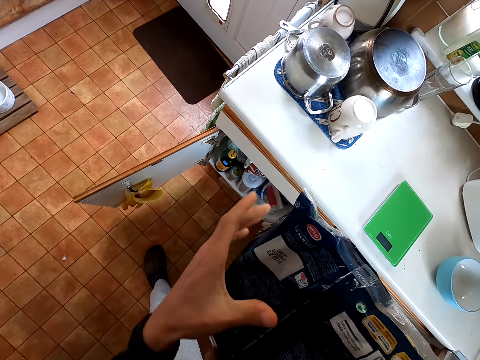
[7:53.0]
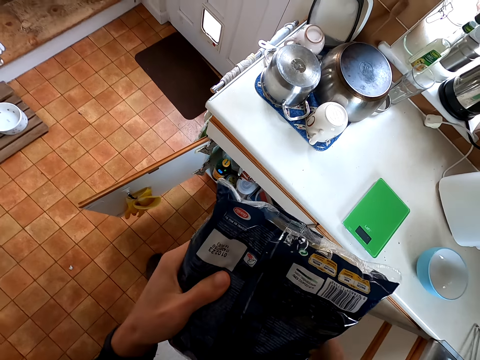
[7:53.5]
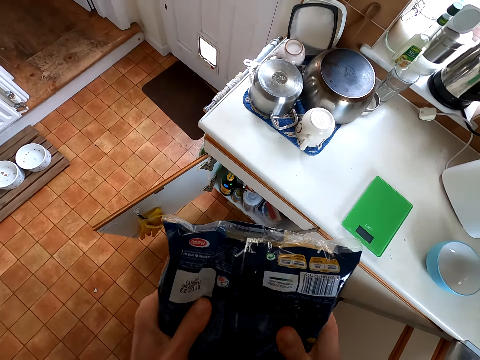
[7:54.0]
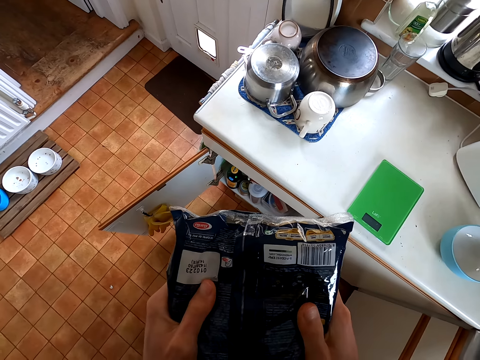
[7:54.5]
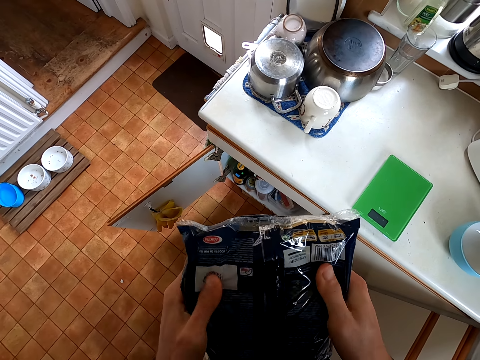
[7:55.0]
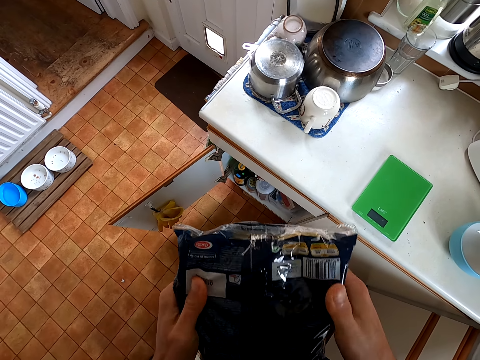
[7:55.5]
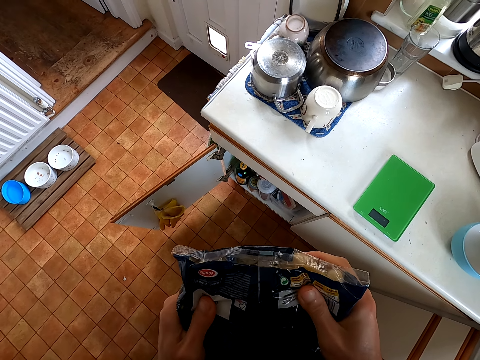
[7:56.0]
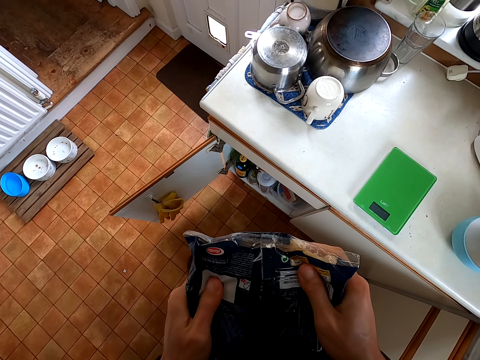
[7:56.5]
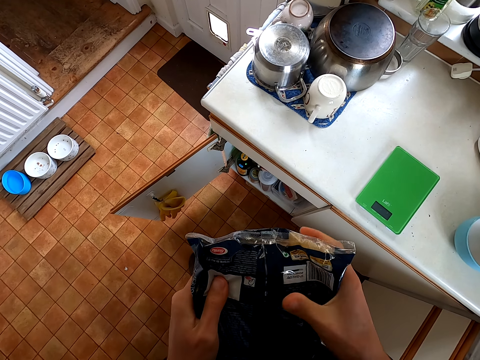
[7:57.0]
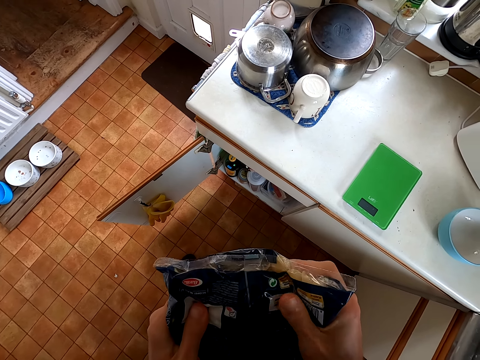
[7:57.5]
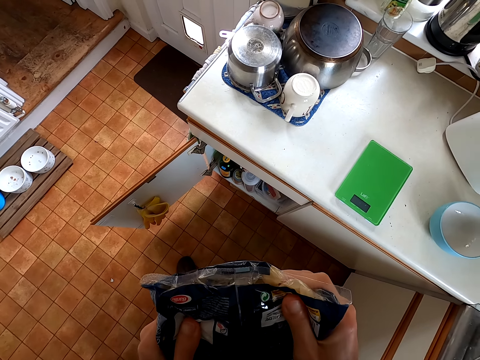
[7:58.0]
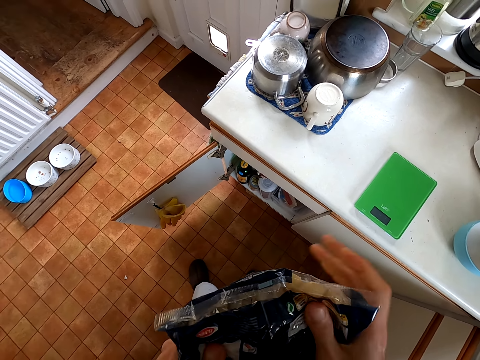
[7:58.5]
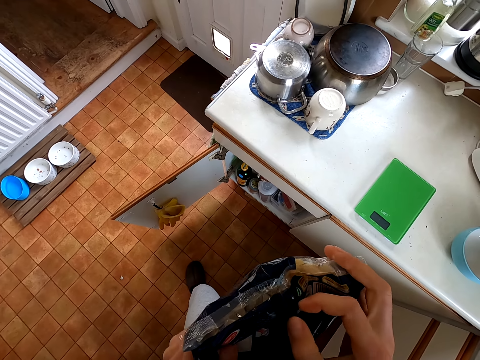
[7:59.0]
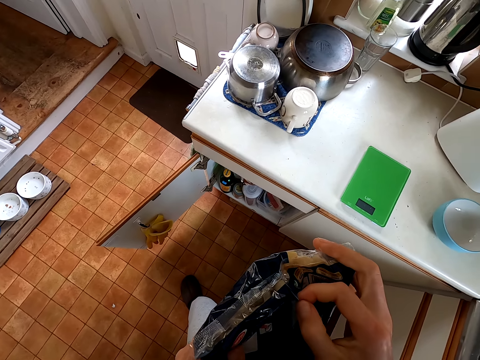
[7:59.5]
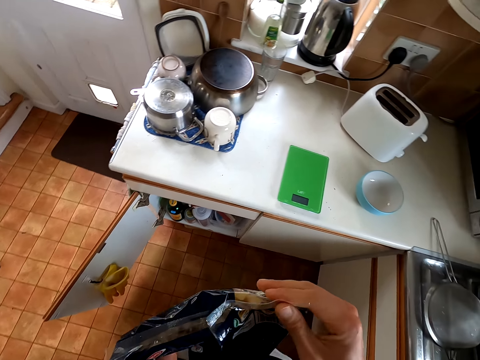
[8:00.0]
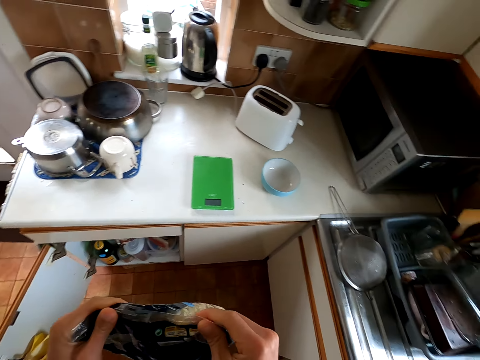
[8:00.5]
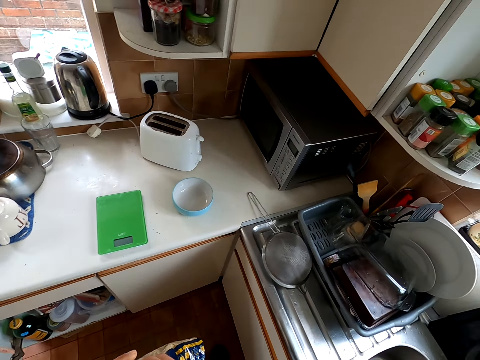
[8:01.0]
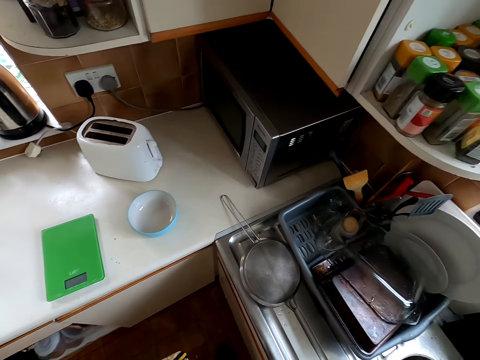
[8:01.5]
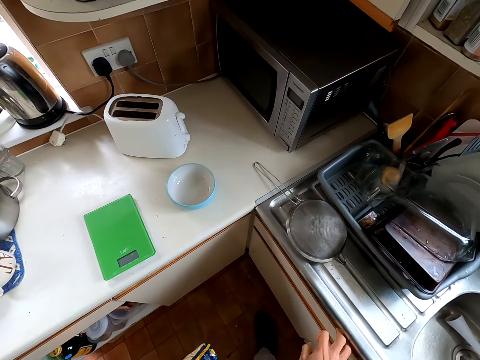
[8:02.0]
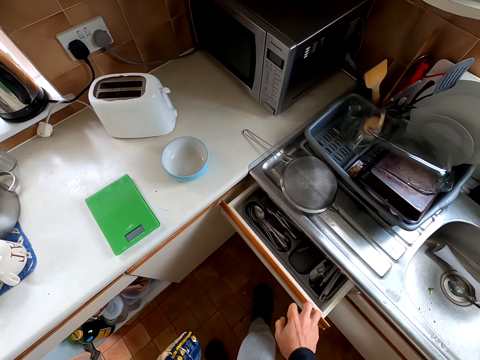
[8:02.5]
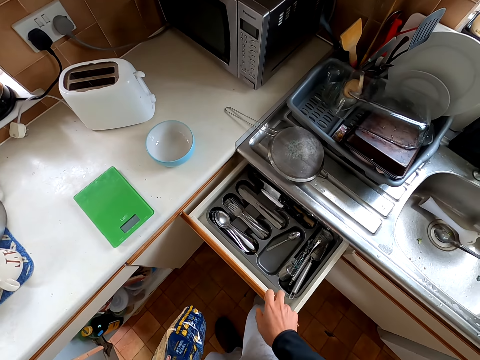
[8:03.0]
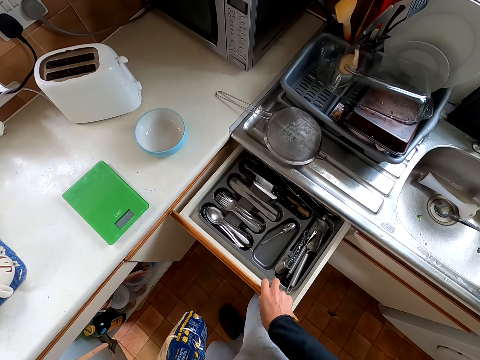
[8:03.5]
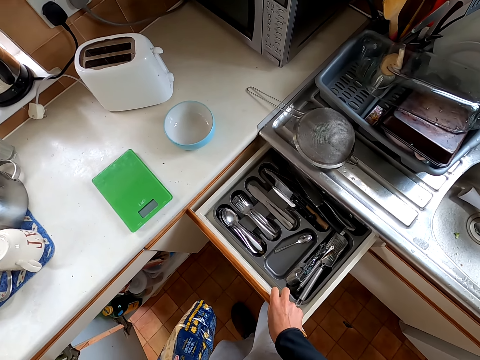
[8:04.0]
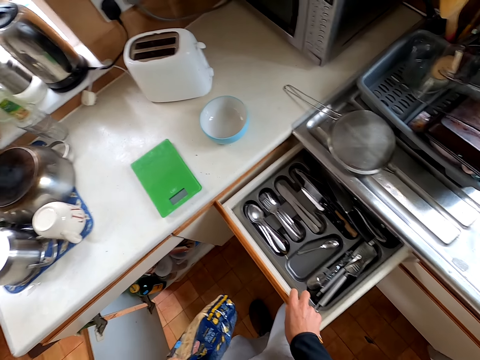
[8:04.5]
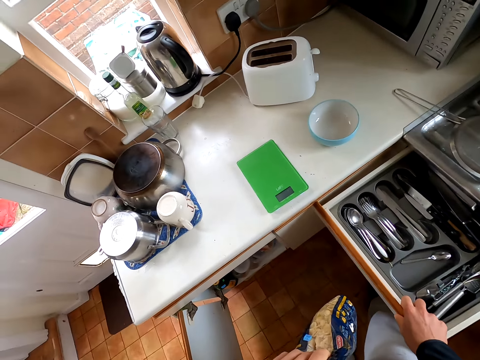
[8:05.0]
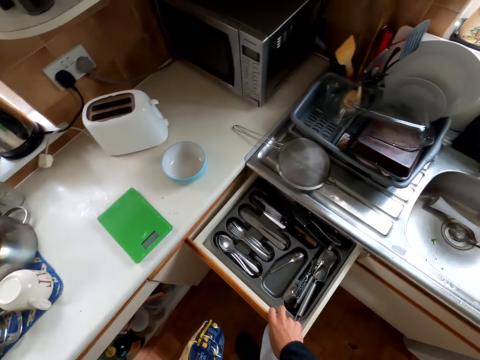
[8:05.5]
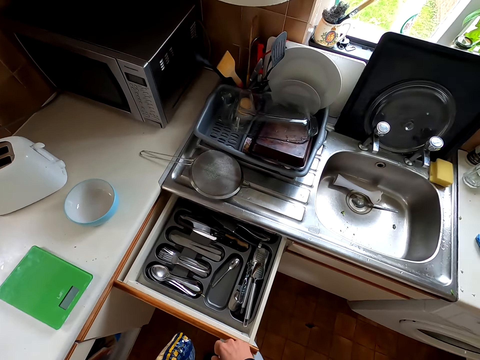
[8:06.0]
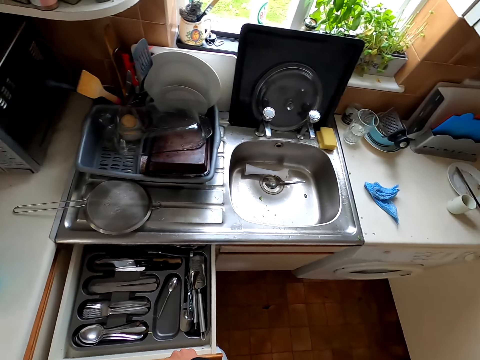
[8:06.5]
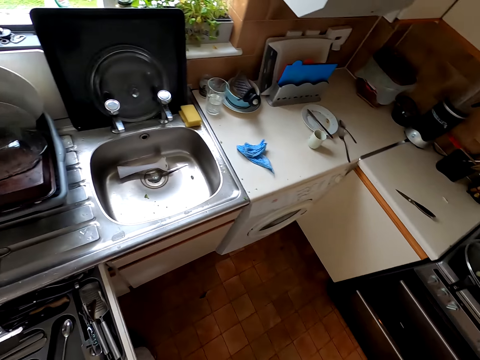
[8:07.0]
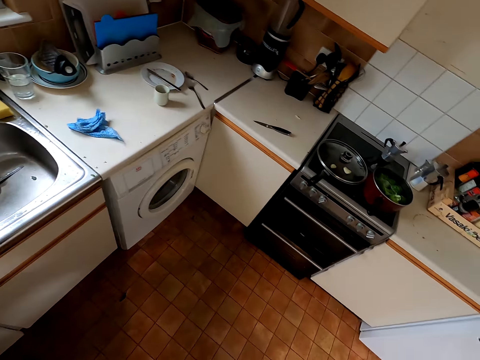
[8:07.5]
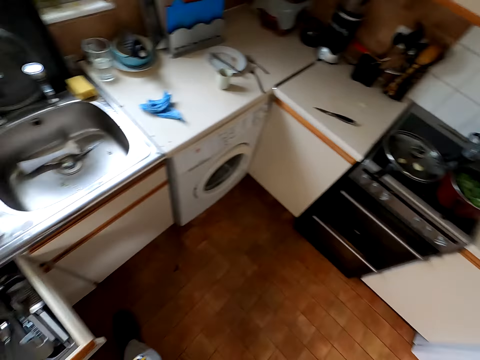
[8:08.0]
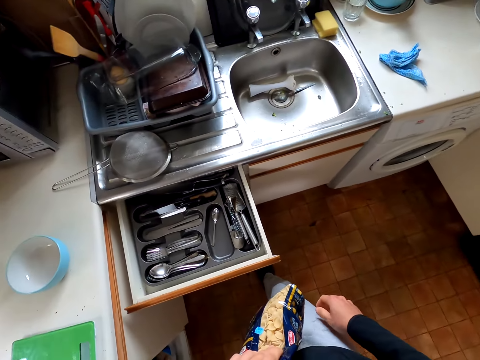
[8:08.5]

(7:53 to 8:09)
The camera wearer looks at the plastic bag. They look at the utensils. They pull the drawer. They look around the kitchen.

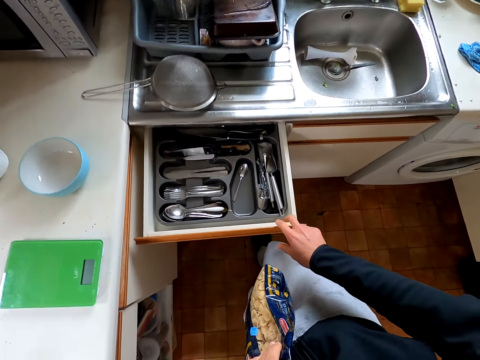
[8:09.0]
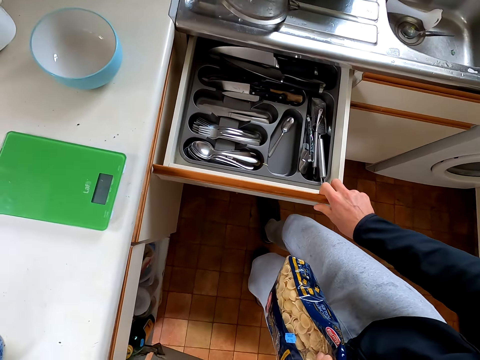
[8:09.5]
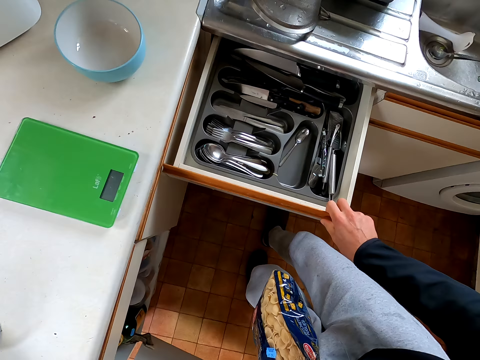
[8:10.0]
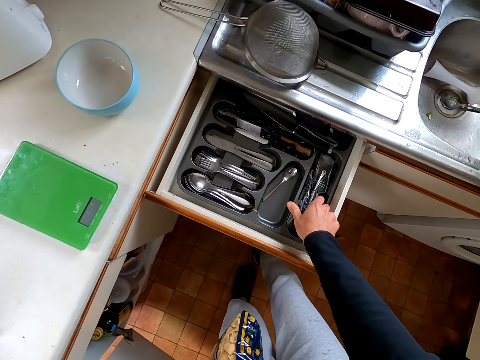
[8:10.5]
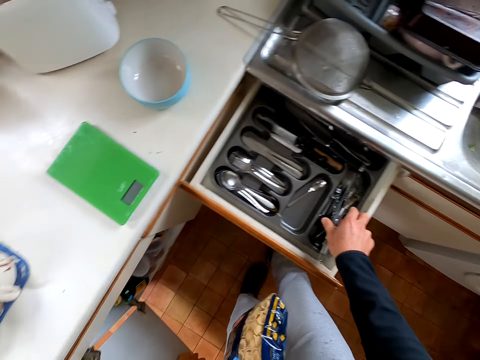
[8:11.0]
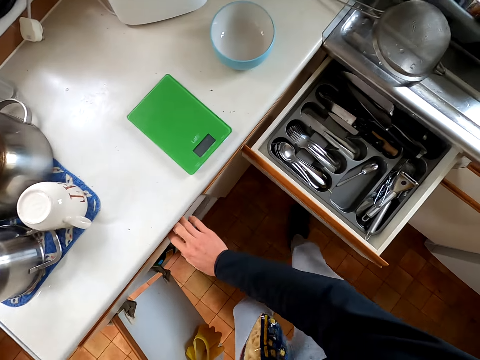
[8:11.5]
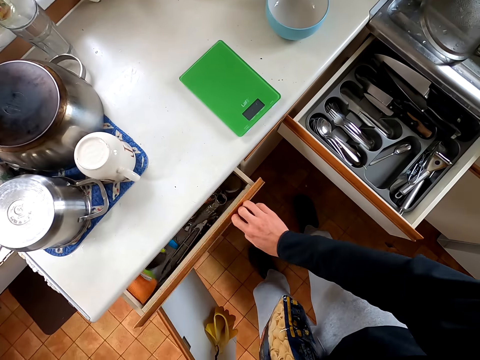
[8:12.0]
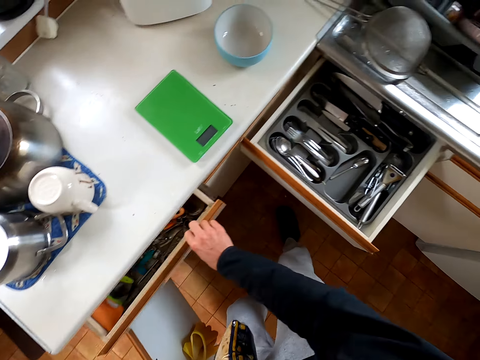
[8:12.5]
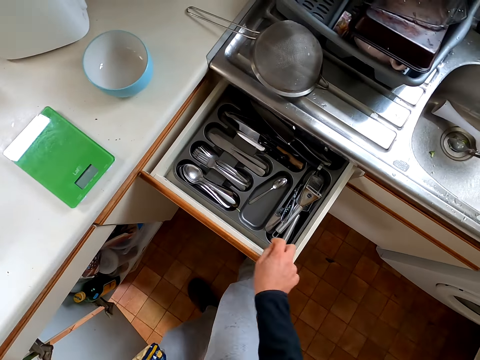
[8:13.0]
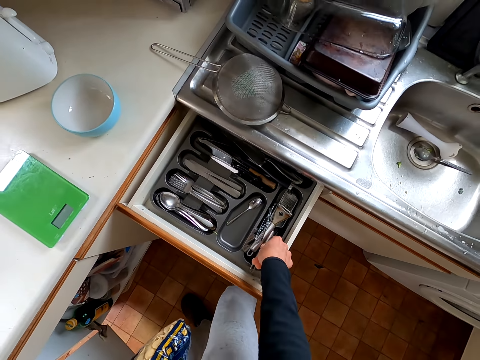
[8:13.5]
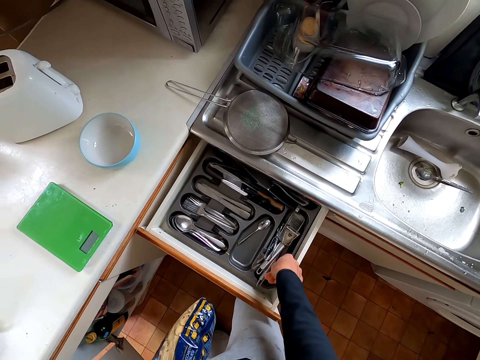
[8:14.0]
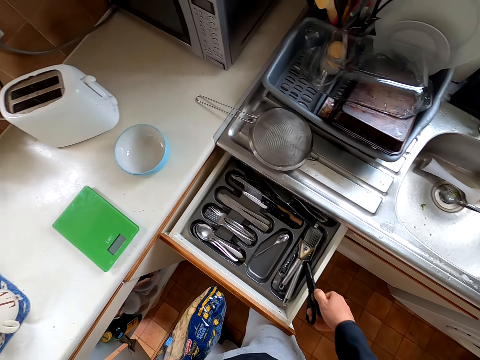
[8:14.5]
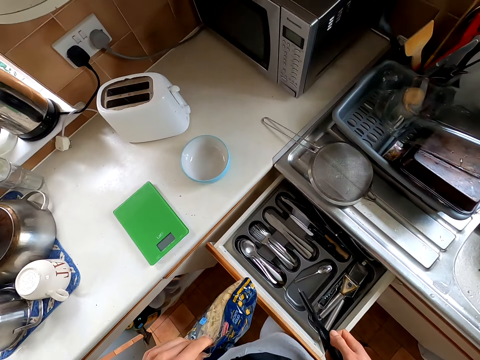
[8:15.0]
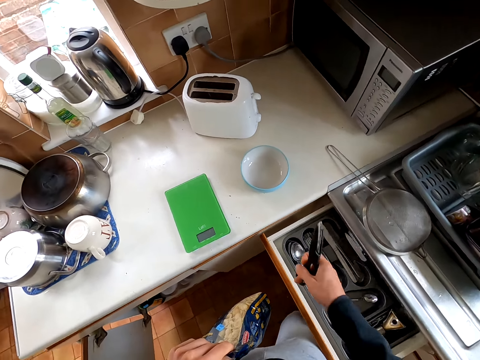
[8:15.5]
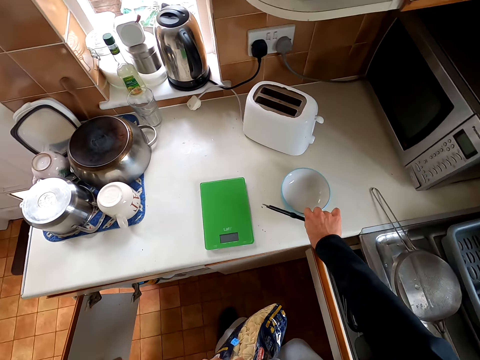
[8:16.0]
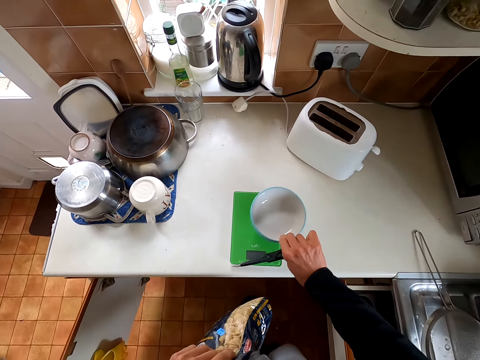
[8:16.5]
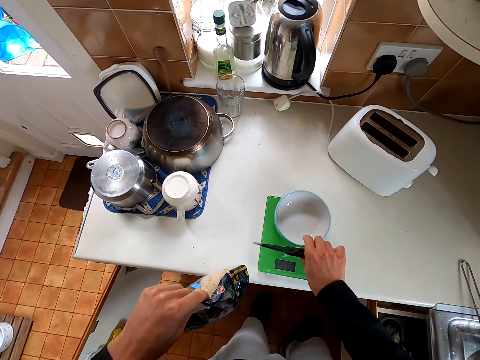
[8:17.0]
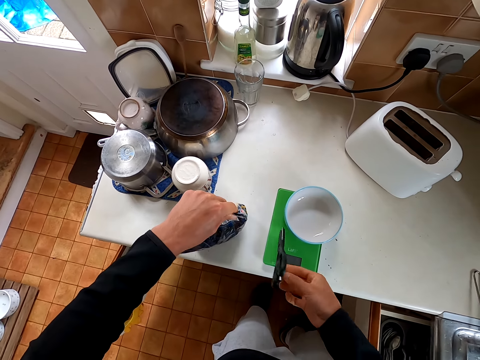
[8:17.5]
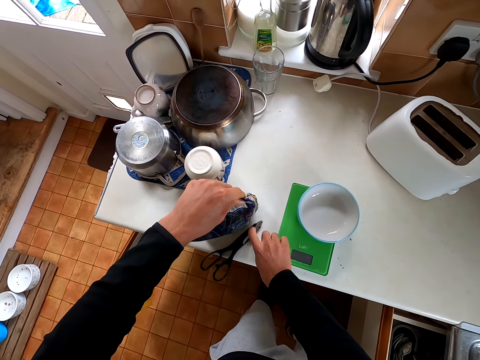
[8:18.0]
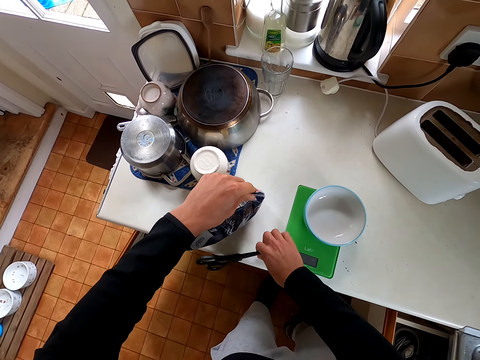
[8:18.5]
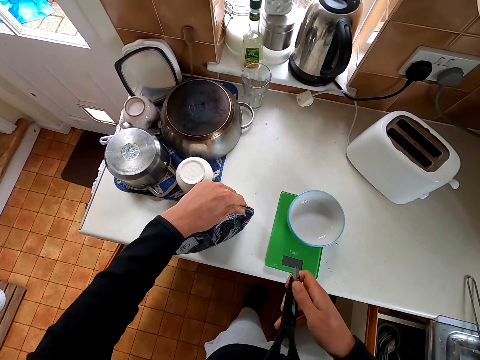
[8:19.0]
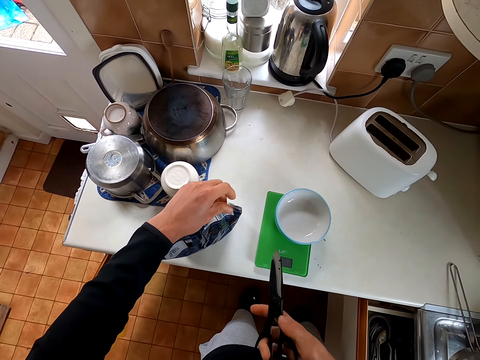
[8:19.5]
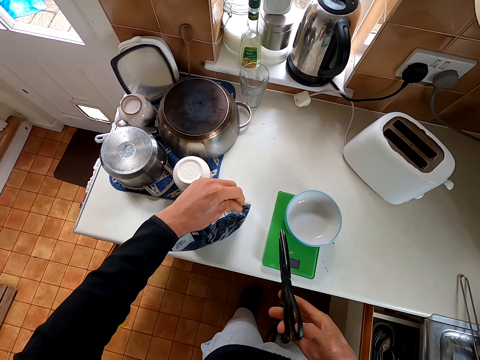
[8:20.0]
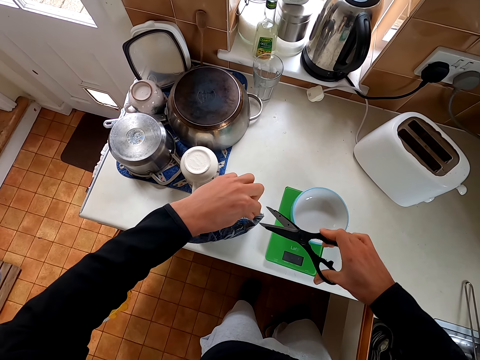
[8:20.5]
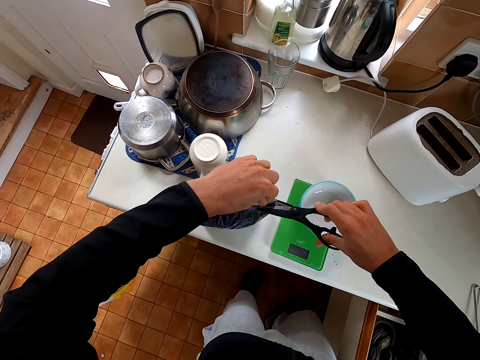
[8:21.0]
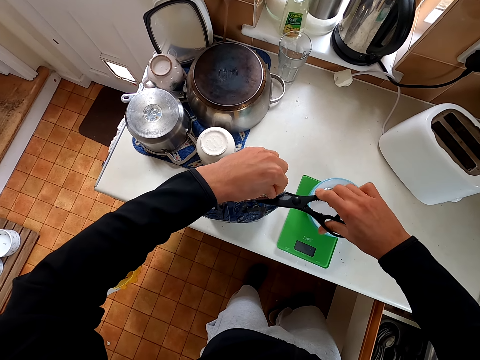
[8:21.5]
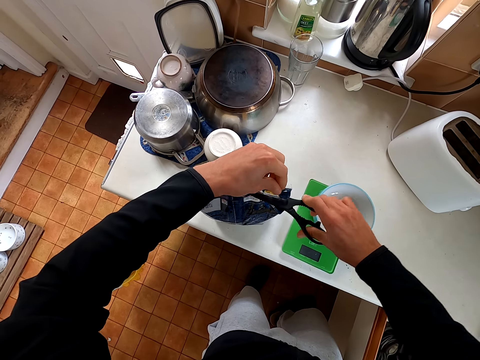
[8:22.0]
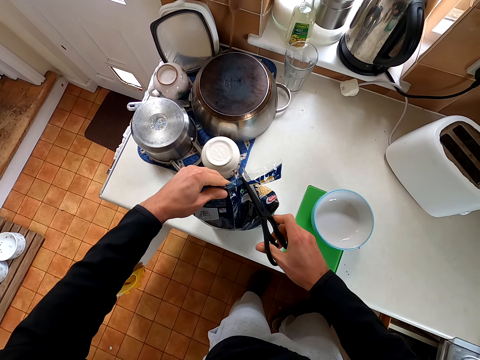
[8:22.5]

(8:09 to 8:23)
The camera wearer touches the utensils. They open the drawer. They close the drawer. They pick up some scissors. They close the drawer. They put the bowl on the weighing machine. They put the scissors down. They pick up the scissors. They hold the scissors. They cut the macaroni wrap with the scissors.
